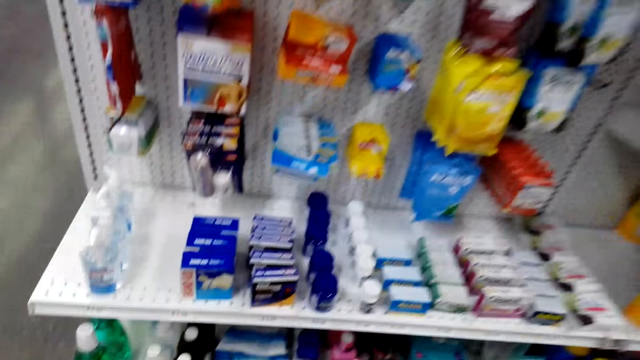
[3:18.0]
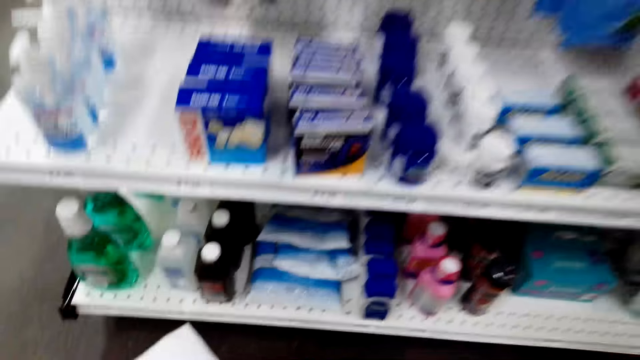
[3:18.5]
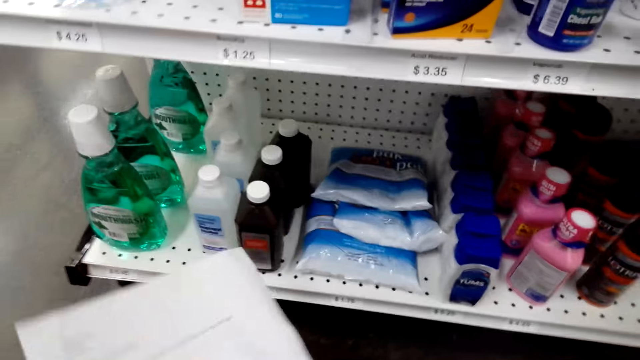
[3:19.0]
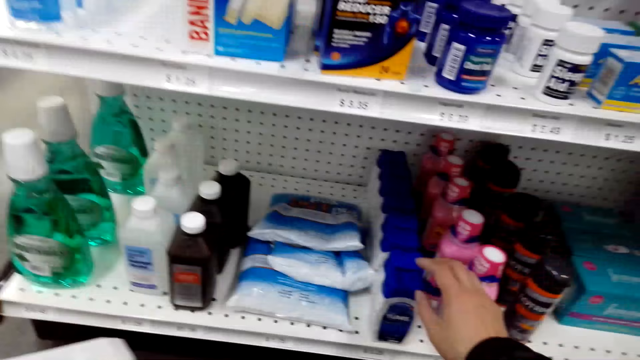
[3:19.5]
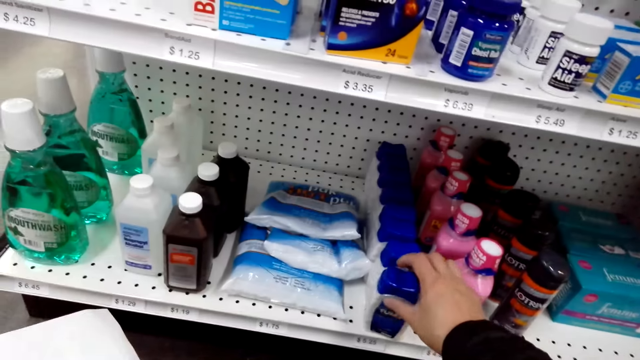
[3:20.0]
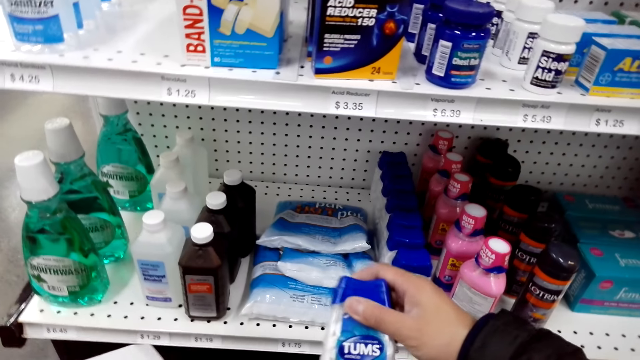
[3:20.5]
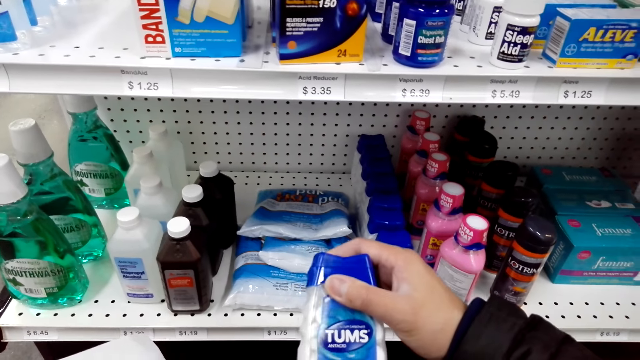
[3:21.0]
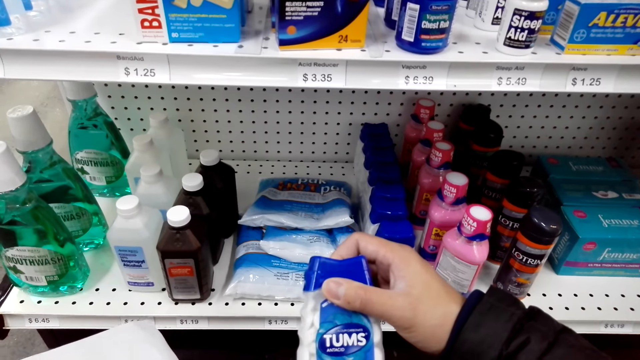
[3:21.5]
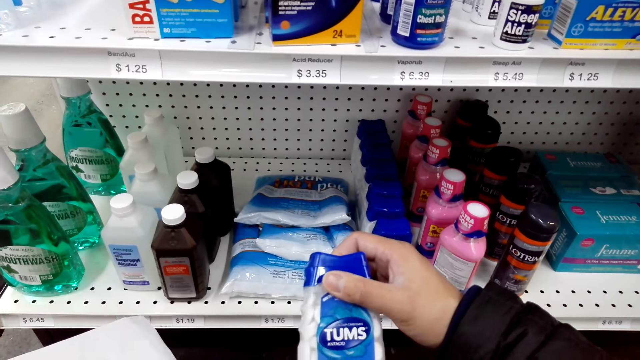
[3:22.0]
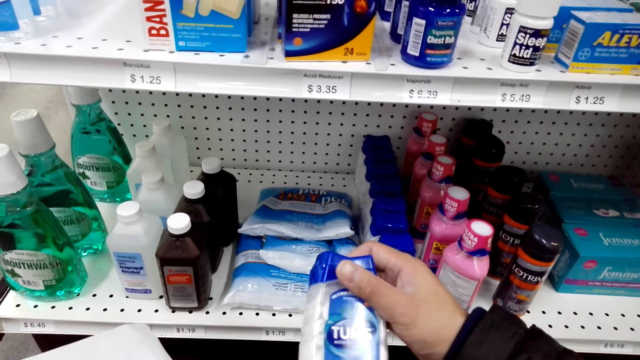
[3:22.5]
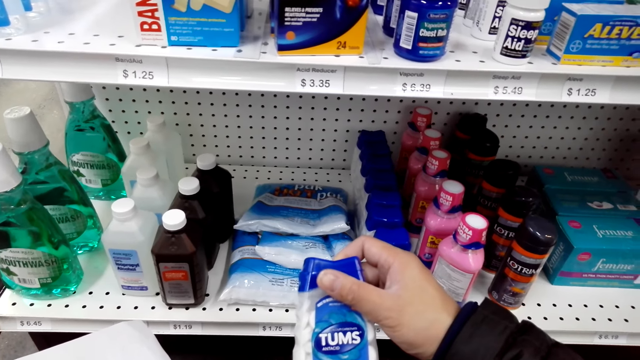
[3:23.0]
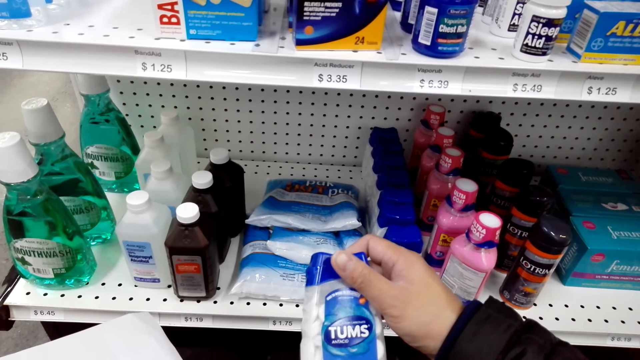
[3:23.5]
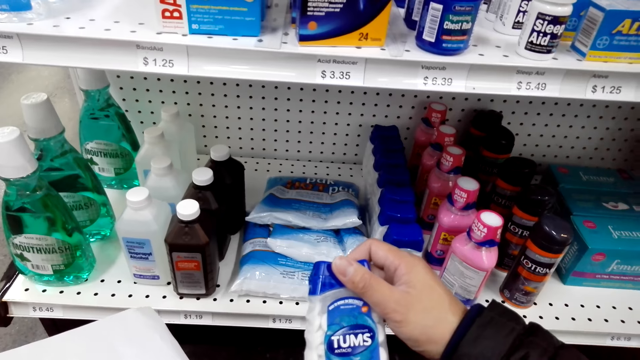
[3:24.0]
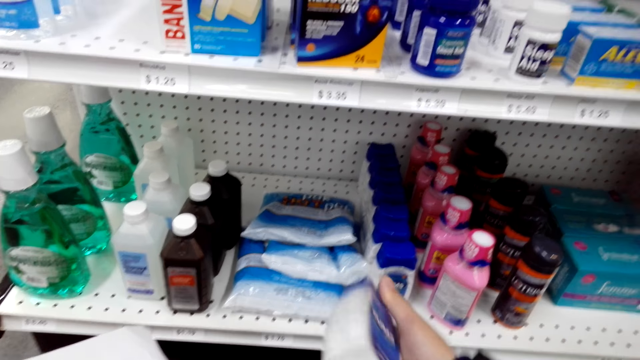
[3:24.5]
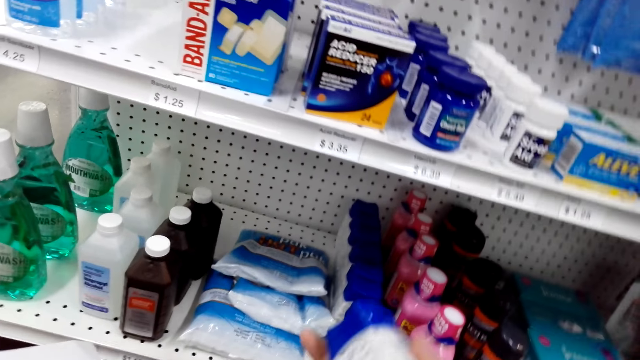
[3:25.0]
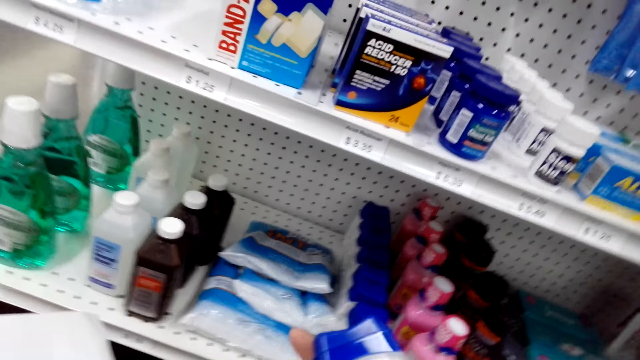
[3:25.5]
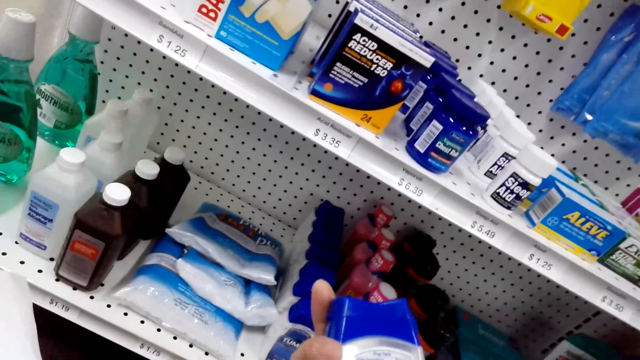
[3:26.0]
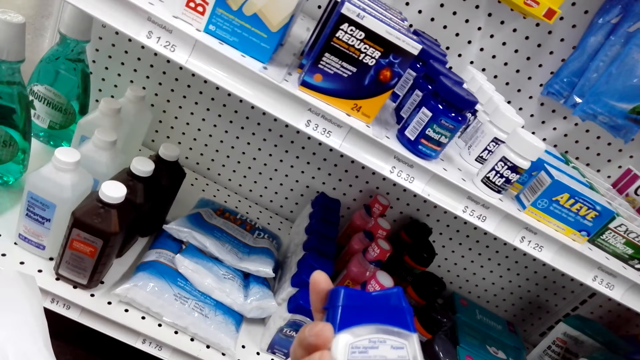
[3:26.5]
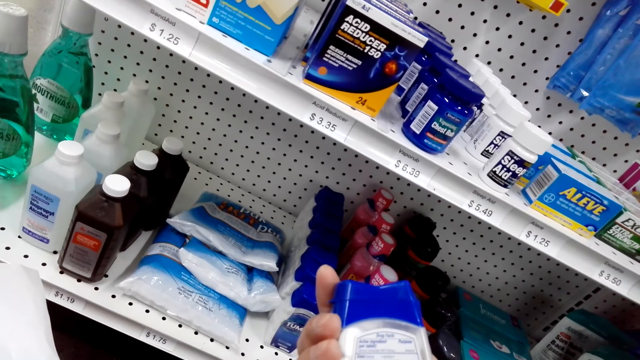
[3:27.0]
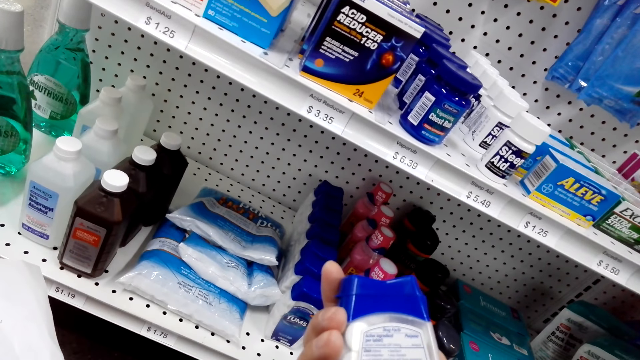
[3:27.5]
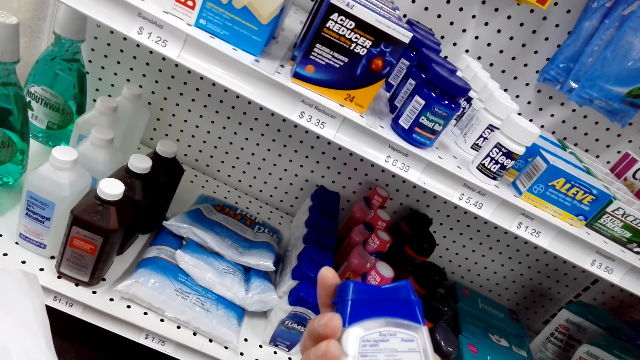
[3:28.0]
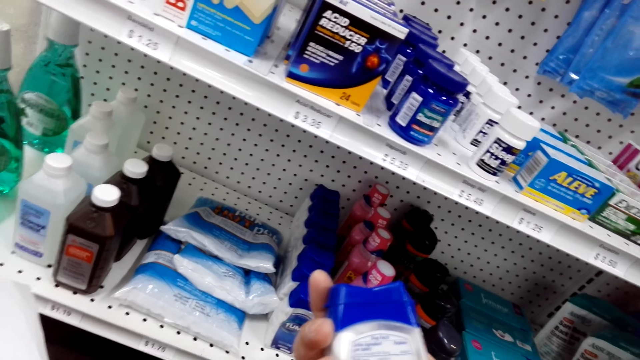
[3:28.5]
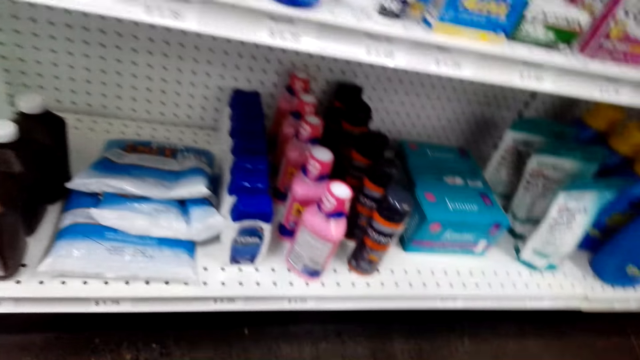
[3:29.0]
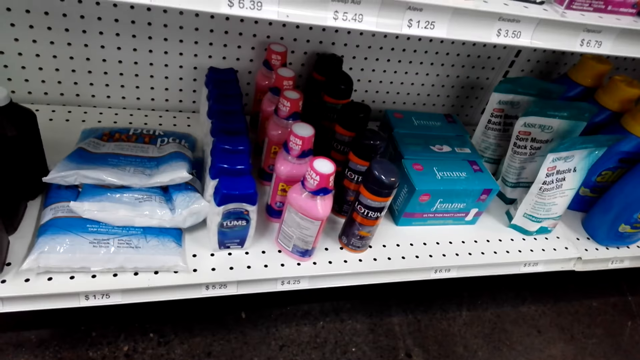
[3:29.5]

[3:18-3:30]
The camera wearer squats down. They grab a bottle of tums. They are picking something.

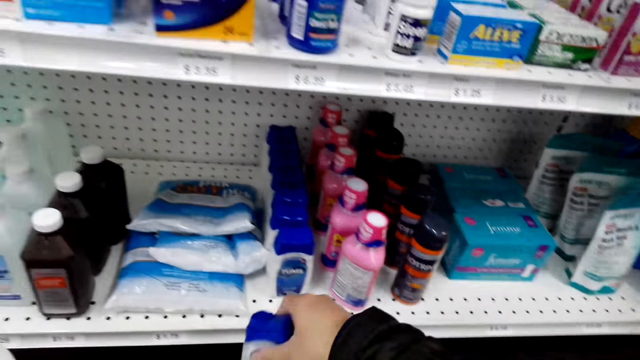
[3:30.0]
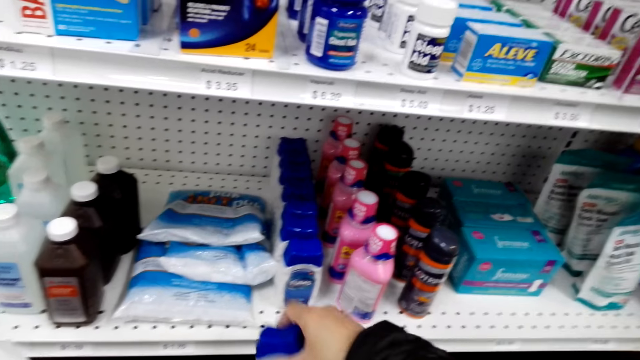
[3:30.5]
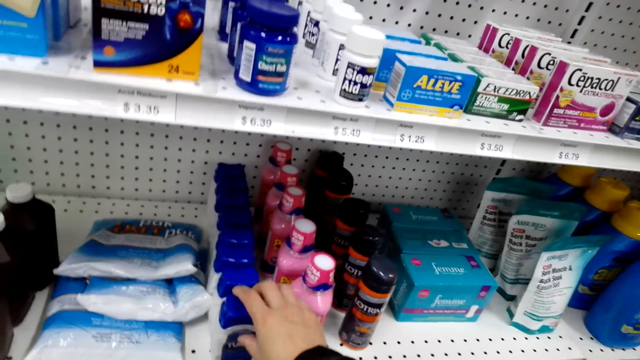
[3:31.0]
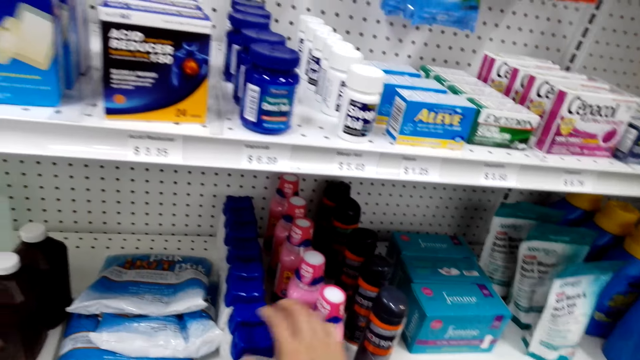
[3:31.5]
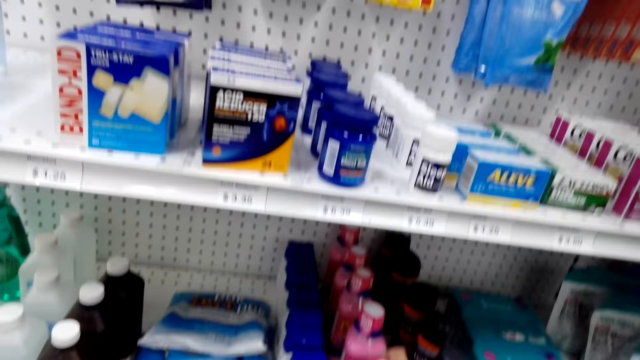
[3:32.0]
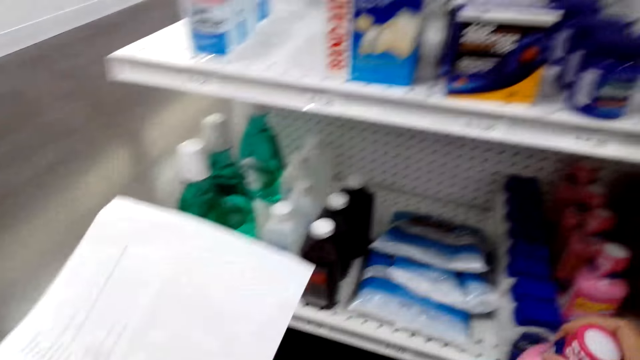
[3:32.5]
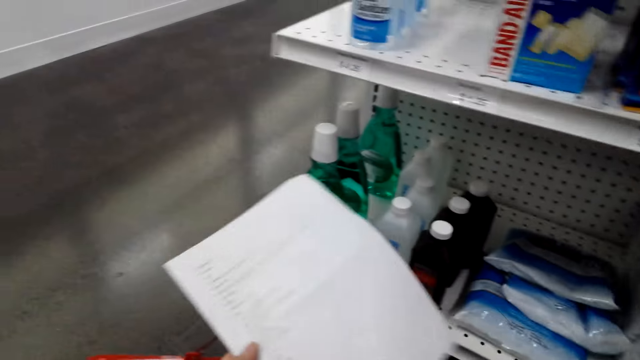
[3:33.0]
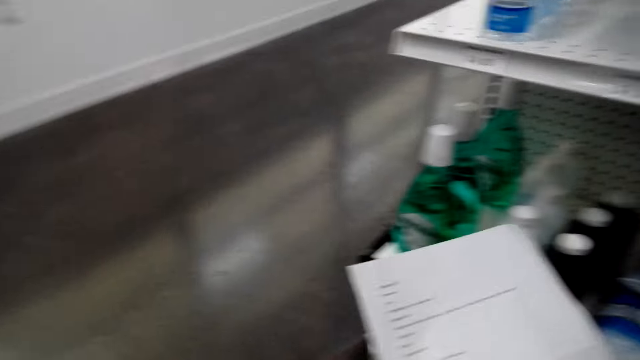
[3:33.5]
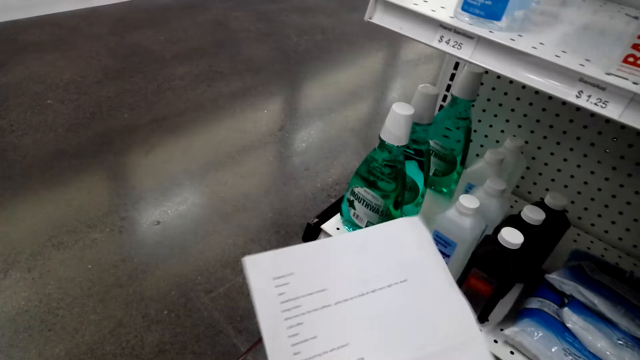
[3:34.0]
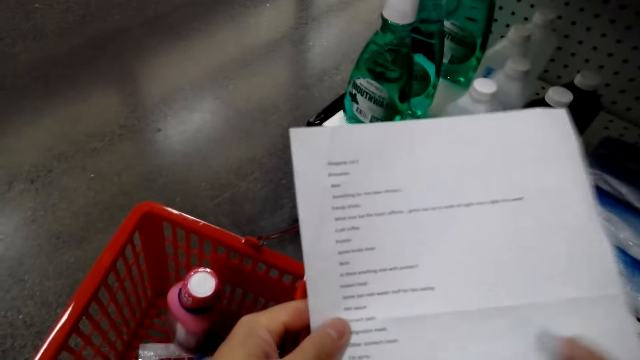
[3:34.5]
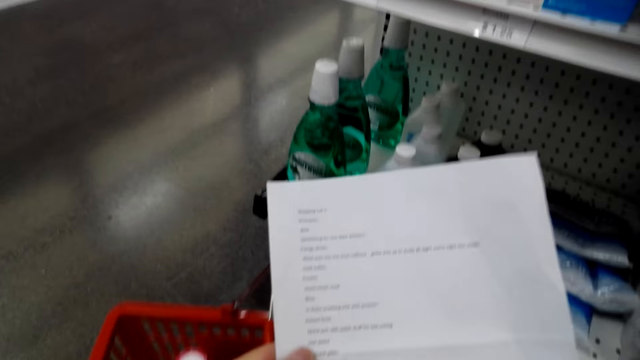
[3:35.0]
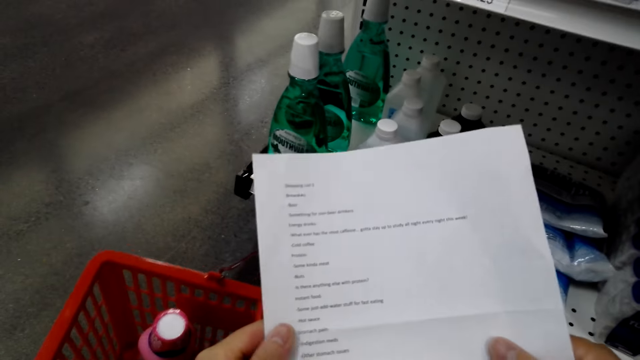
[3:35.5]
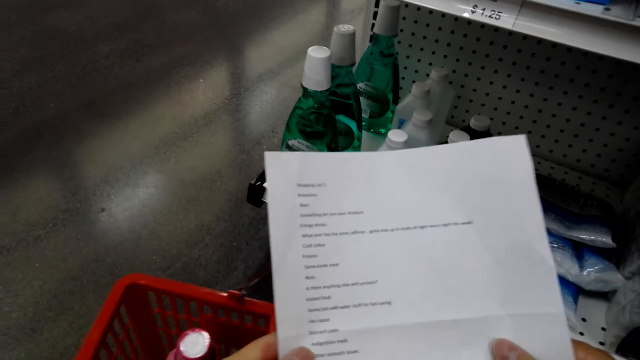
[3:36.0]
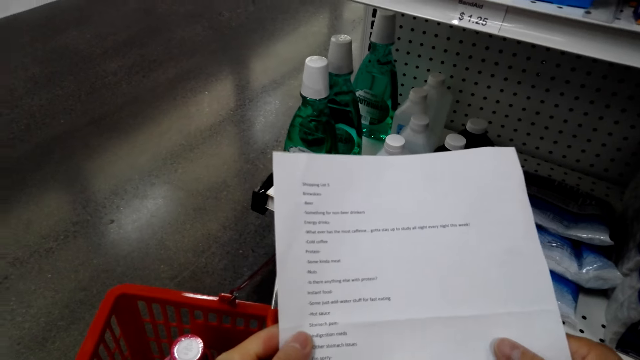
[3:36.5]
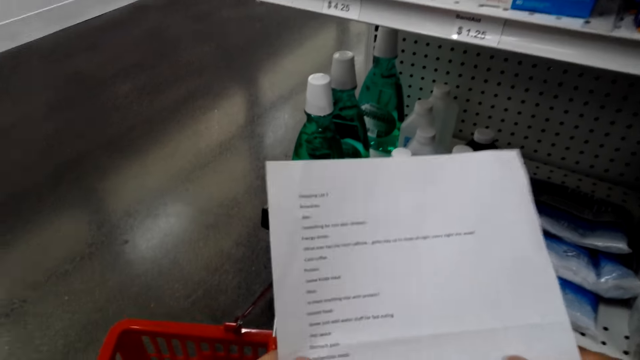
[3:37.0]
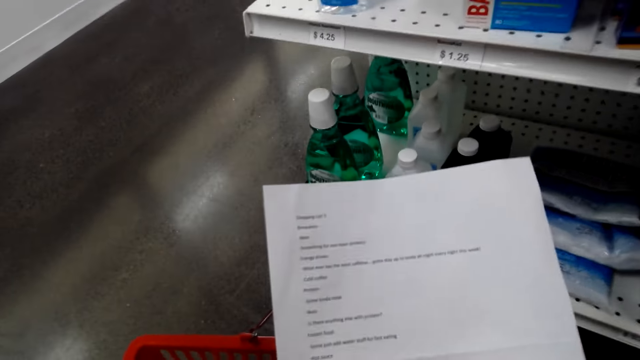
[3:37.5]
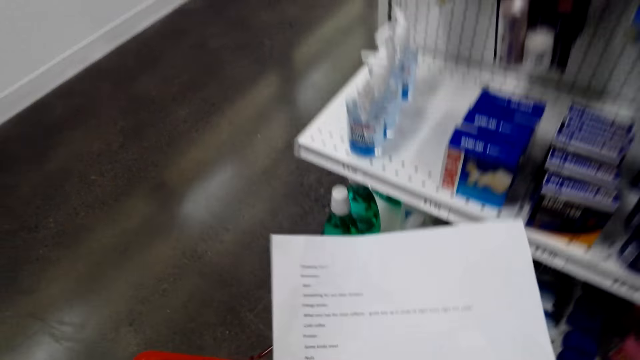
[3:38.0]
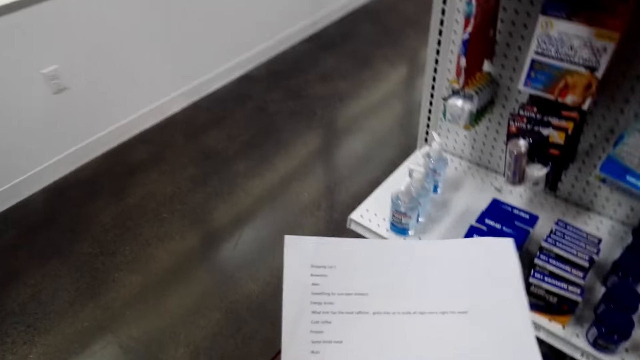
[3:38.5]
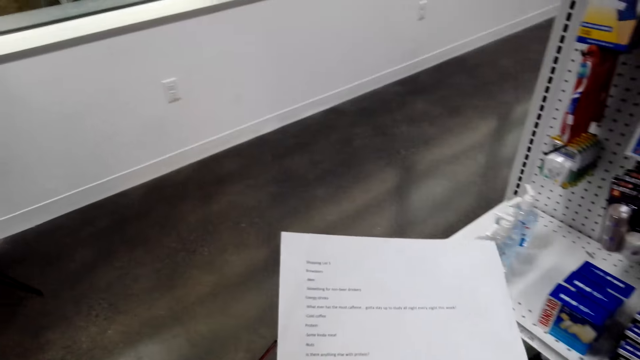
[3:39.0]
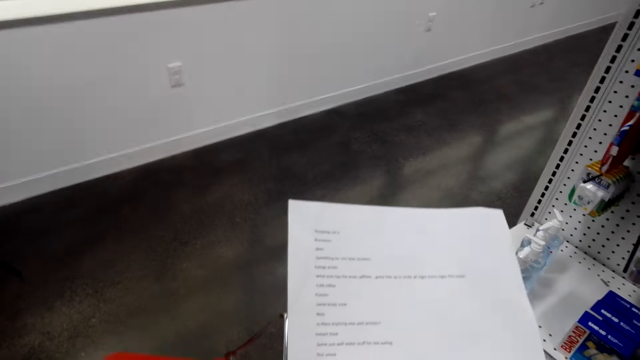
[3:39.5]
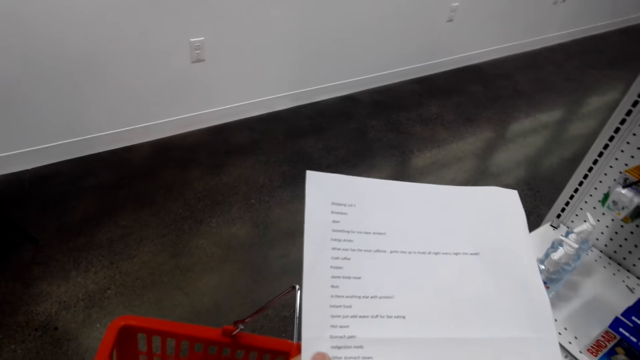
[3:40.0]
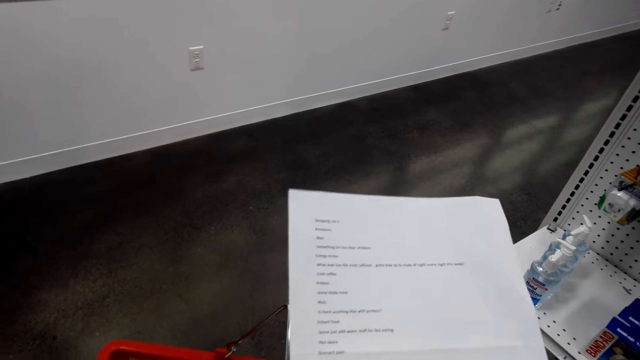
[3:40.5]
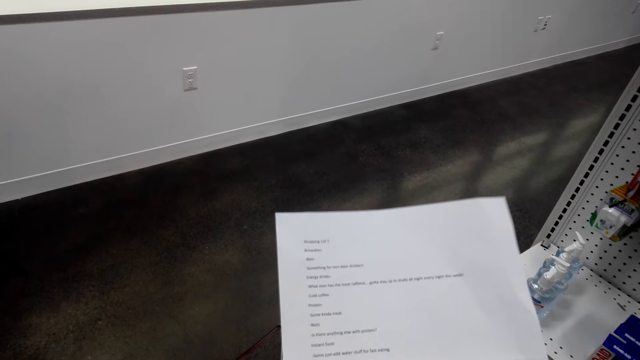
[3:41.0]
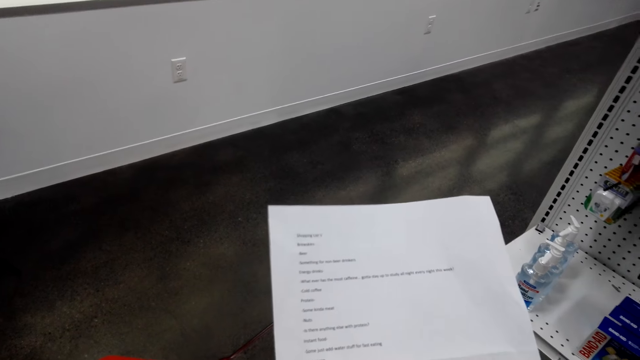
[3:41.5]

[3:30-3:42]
The camera wearer returns the tums on the shelf.
